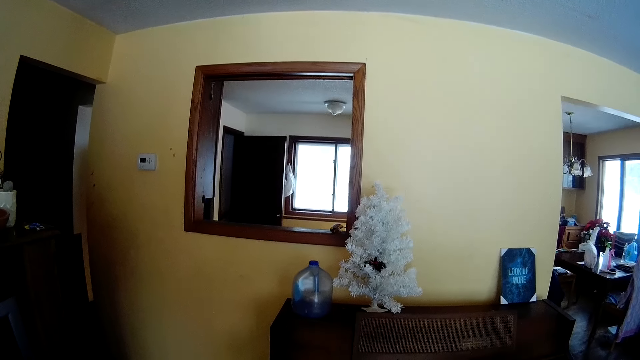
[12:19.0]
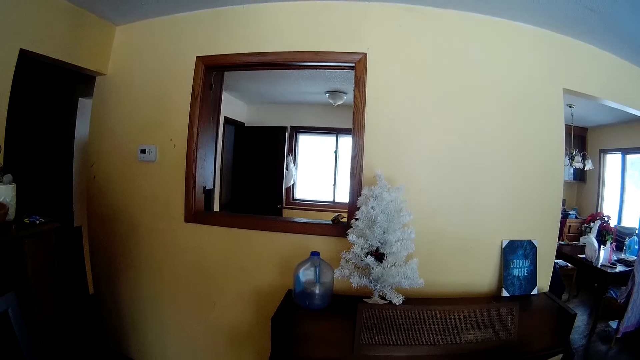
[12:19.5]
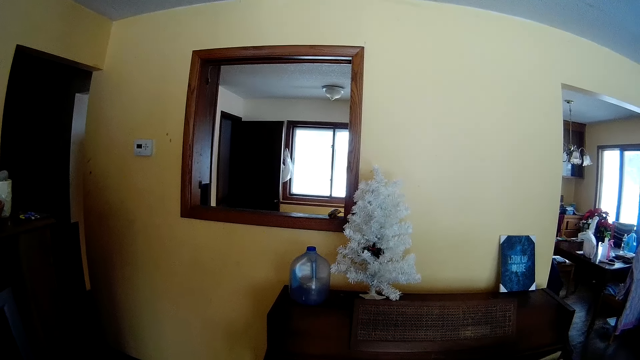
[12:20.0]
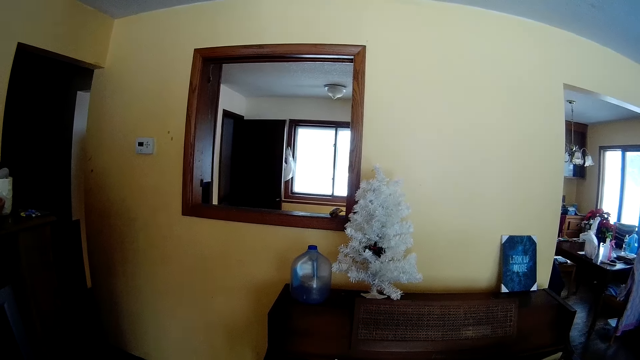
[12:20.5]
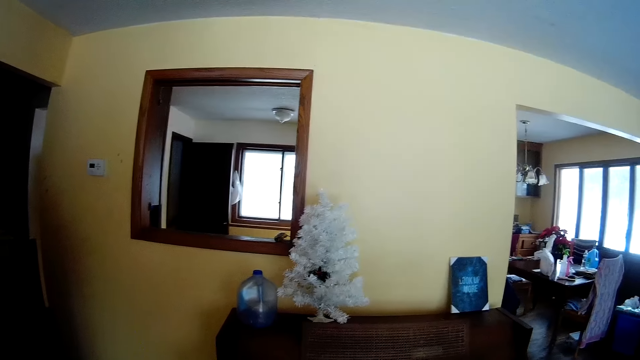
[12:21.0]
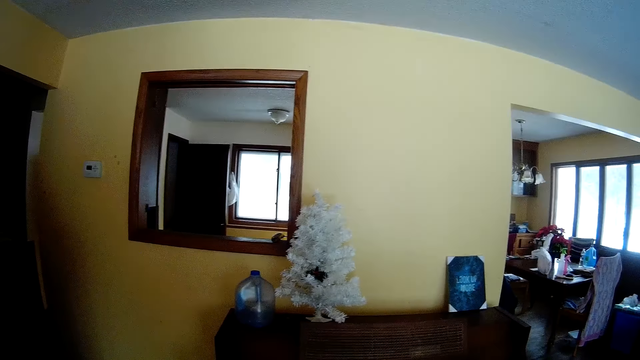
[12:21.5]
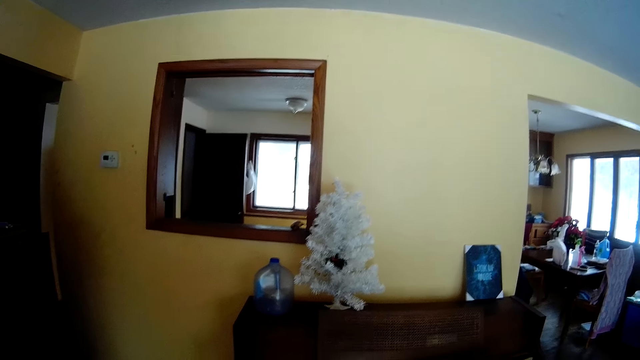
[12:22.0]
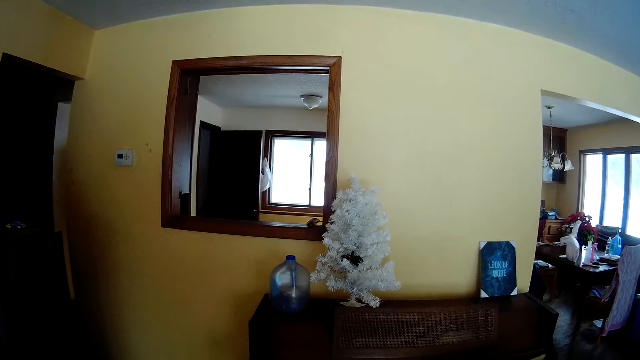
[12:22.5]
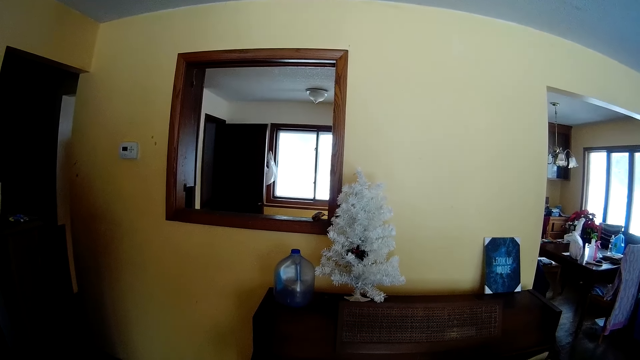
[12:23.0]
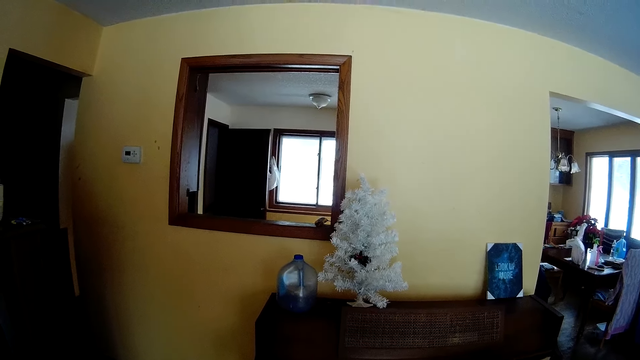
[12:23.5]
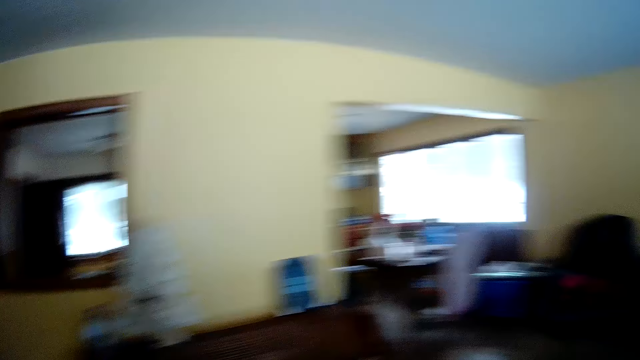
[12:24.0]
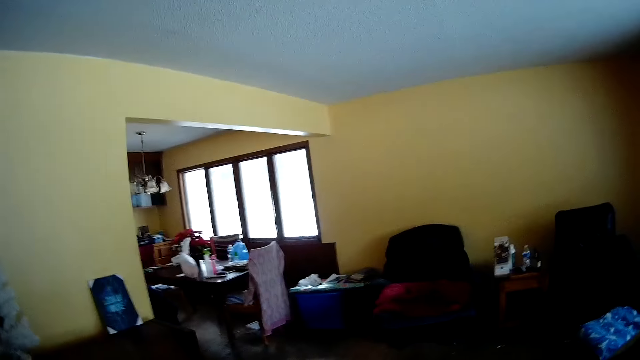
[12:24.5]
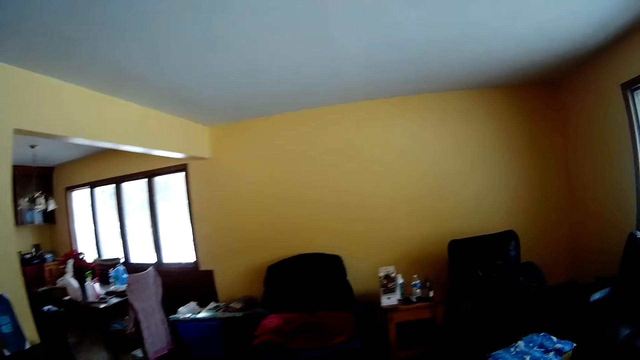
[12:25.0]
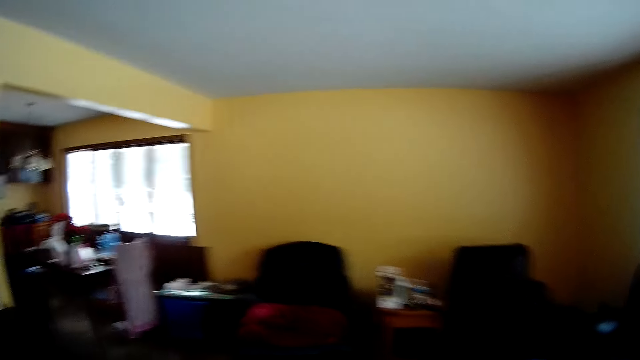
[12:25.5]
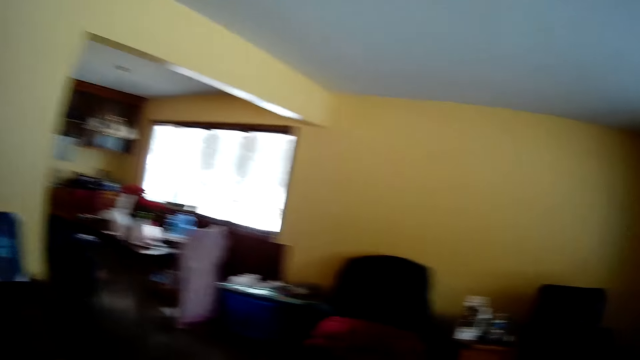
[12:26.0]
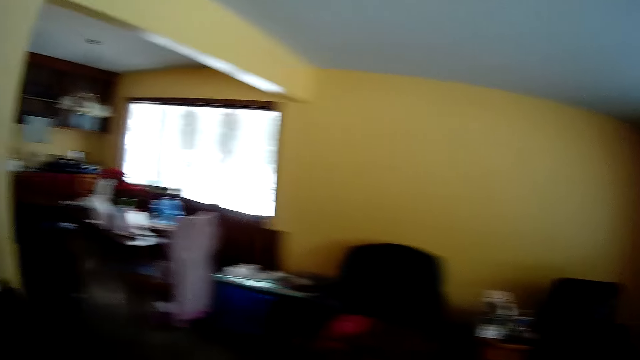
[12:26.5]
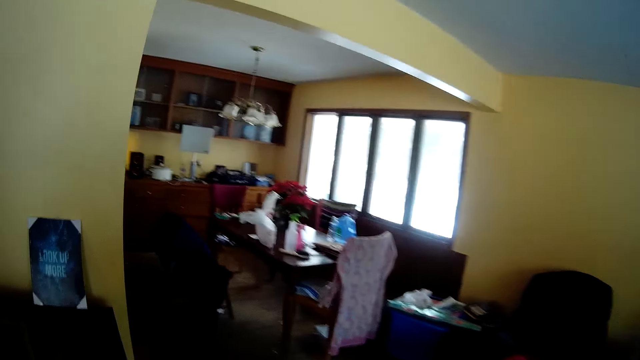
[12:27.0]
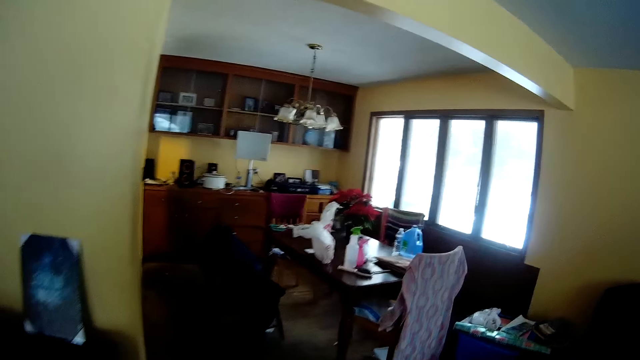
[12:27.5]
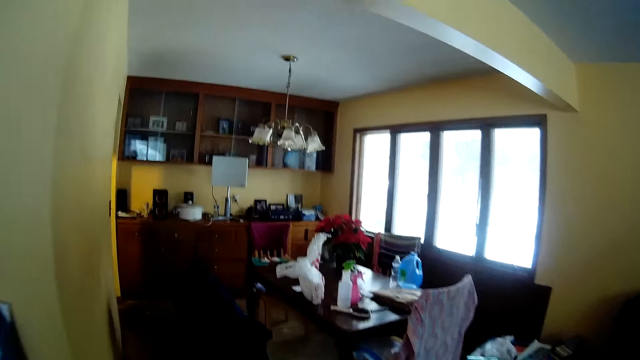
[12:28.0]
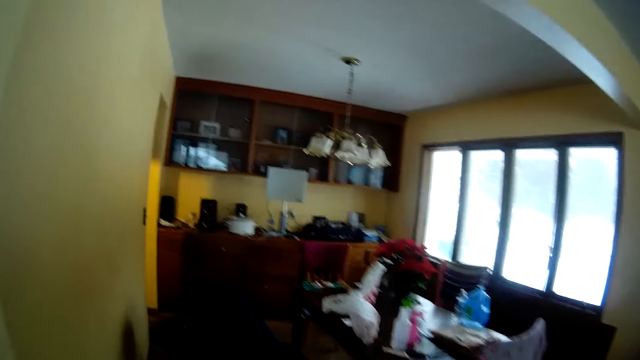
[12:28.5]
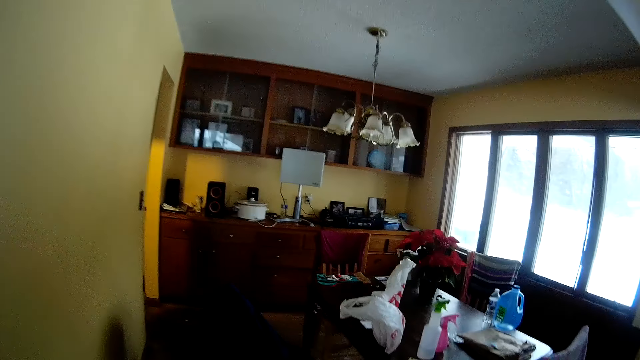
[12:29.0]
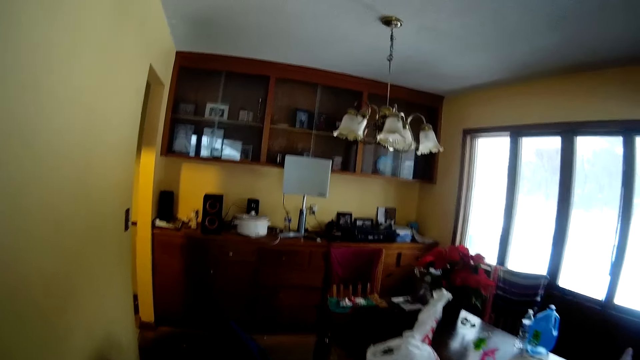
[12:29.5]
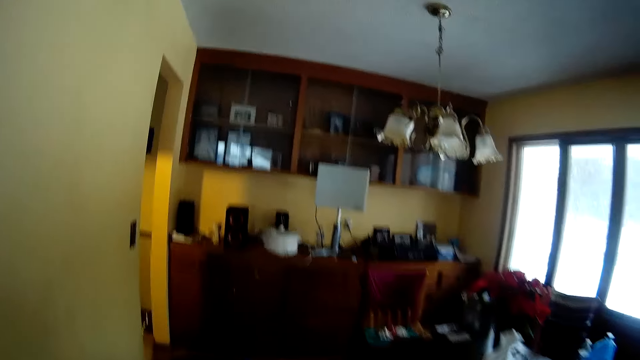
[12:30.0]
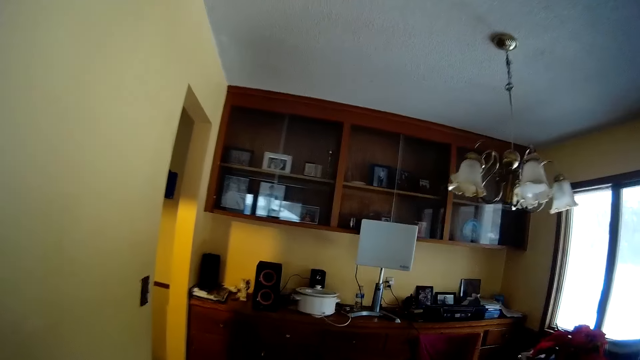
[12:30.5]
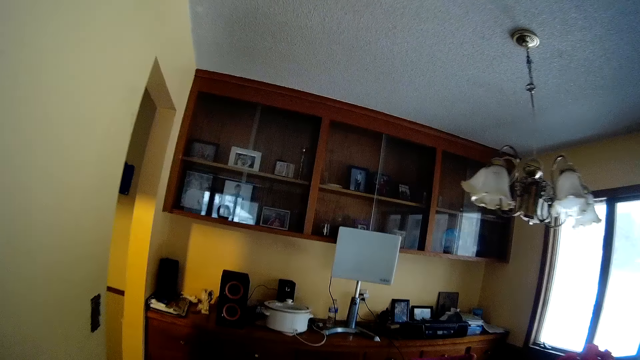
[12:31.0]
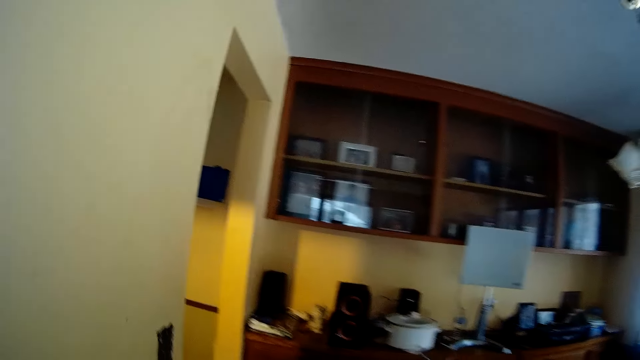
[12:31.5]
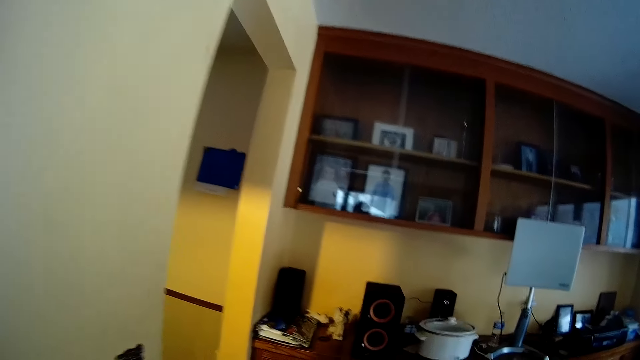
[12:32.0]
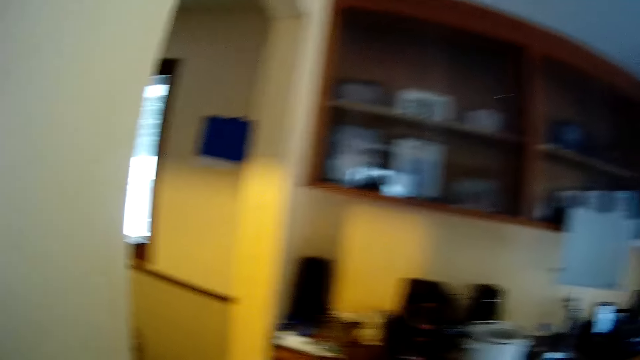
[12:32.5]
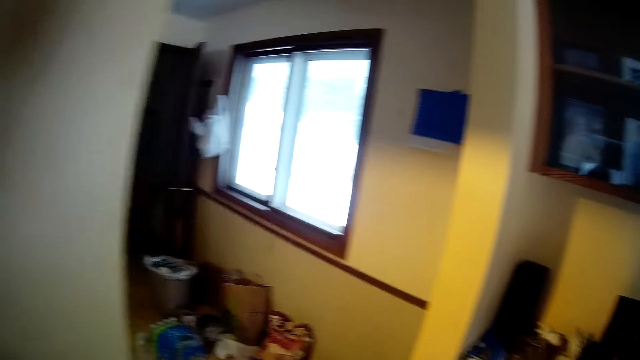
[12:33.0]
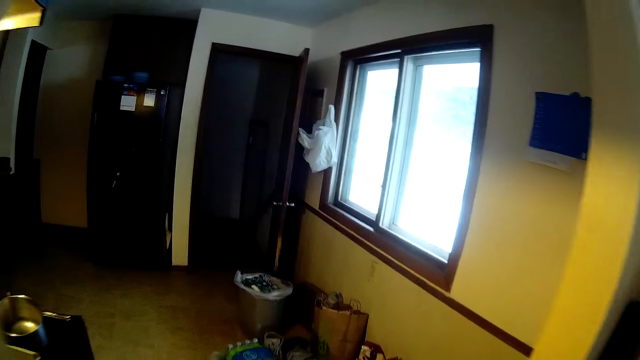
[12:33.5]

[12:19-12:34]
The camera wearer walks towards the kitchen.

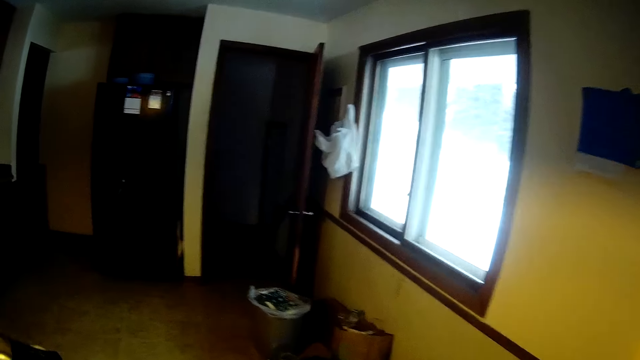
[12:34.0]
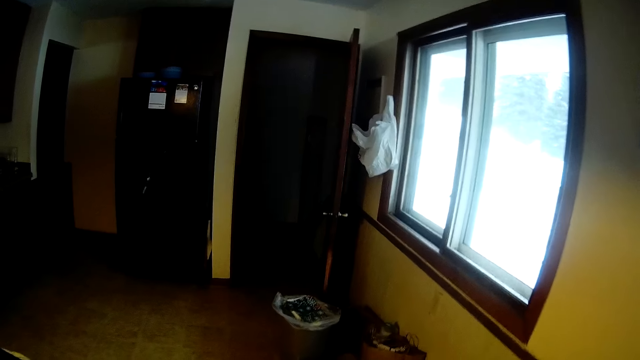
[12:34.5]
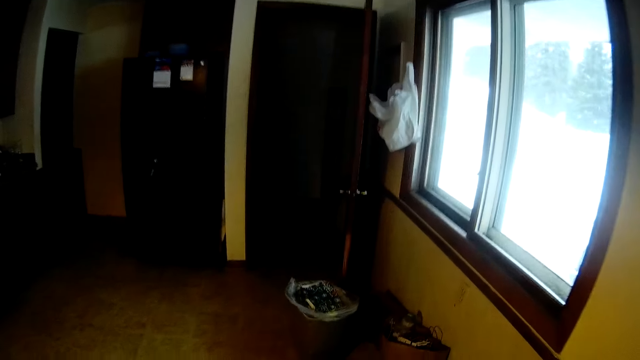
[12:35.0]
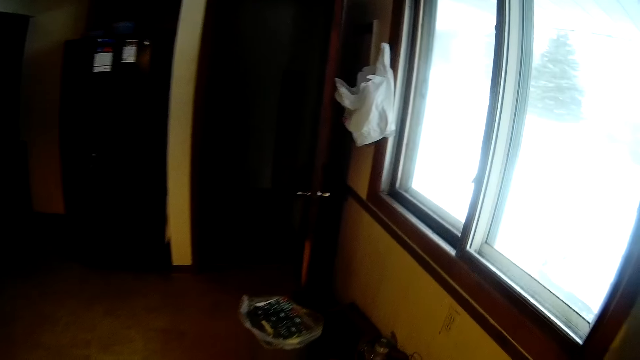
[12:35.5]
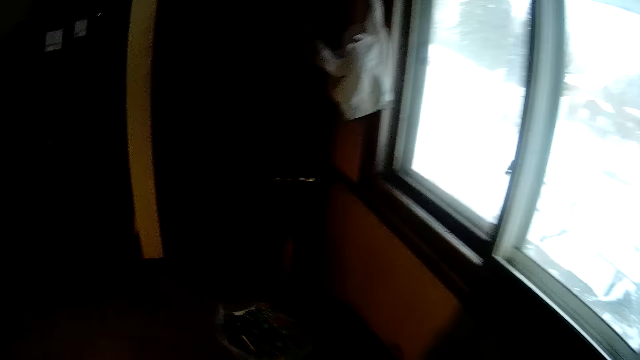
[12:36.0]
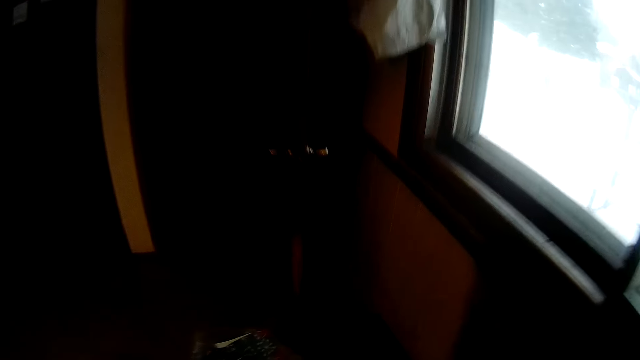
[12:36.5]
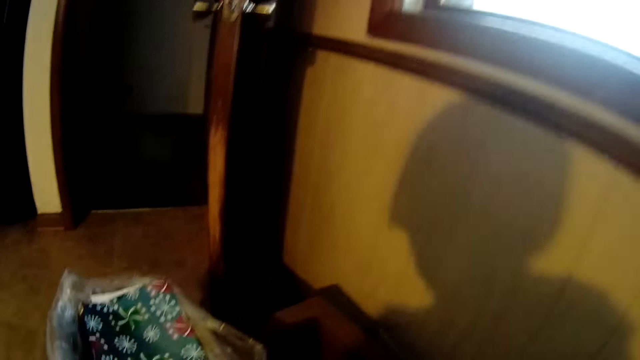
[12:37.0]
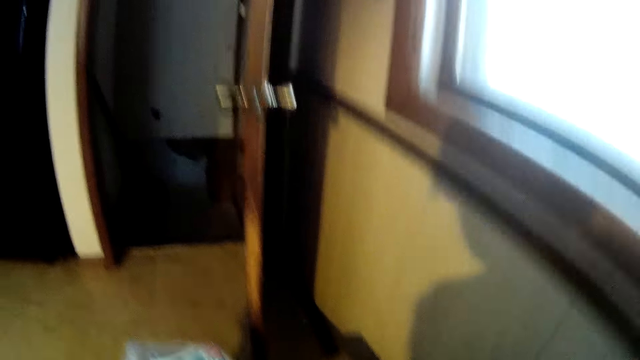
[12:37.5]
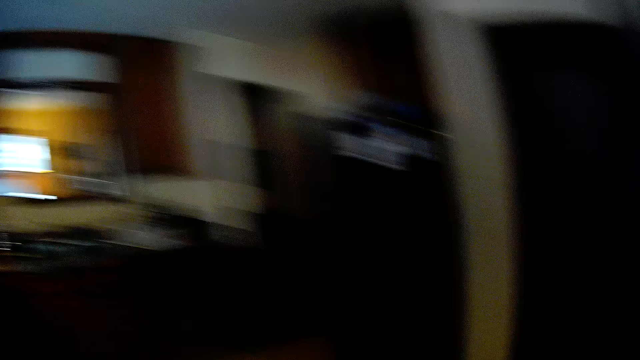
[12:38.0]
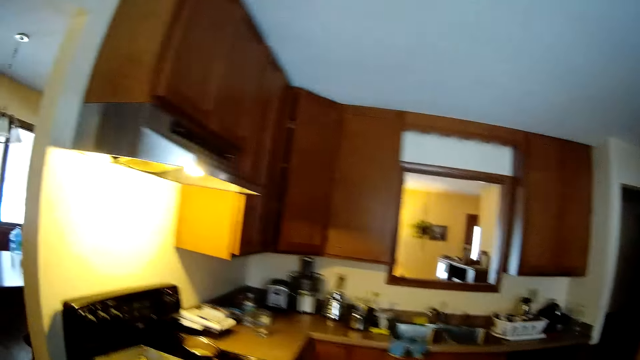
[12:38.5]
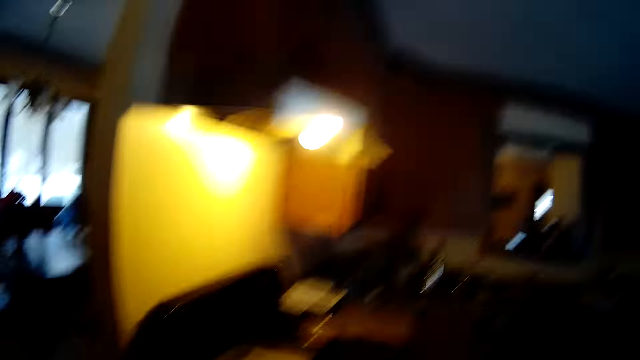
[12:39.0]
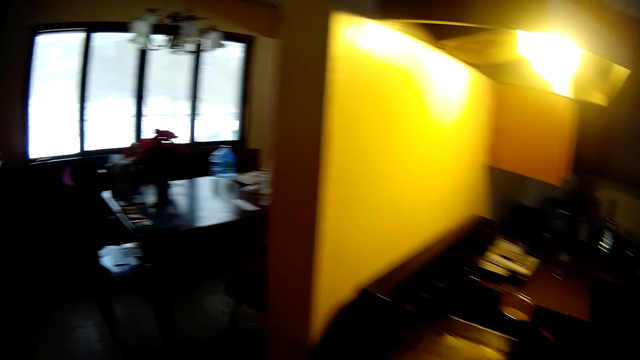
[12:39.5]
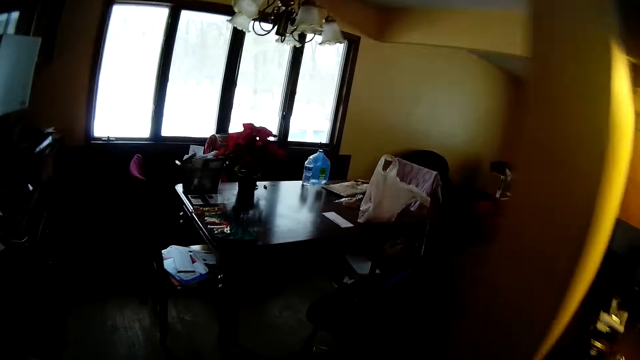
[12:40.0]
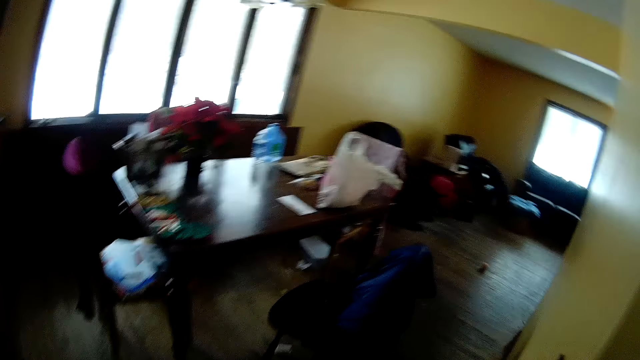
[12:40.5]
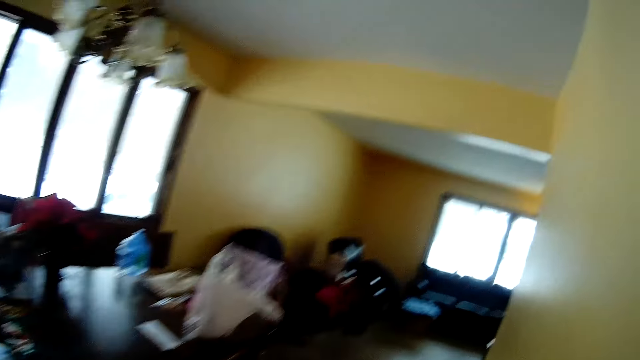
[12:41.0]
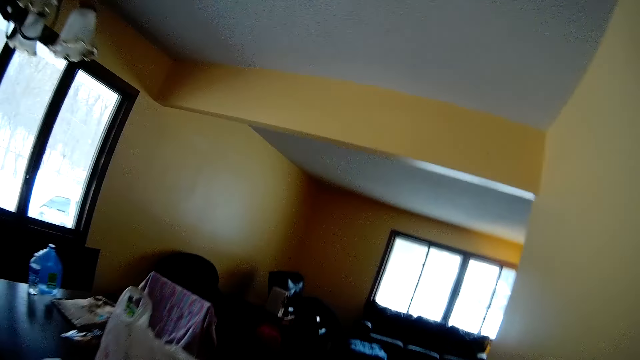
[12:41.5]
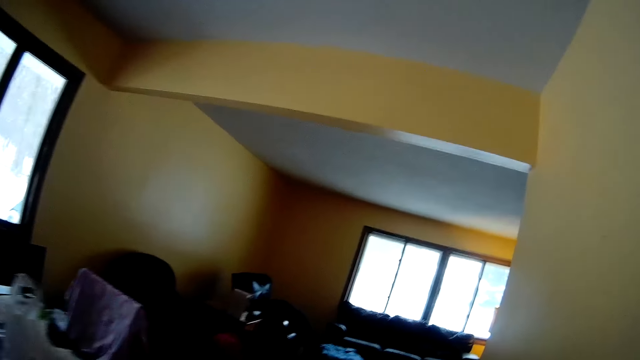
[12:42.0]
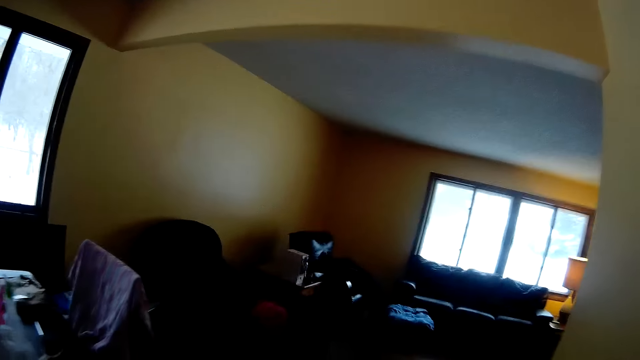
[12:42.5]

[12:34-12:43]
The camera wearer bends down and stands up. They walk towards the sitting room. They walk away from the kitchen.
